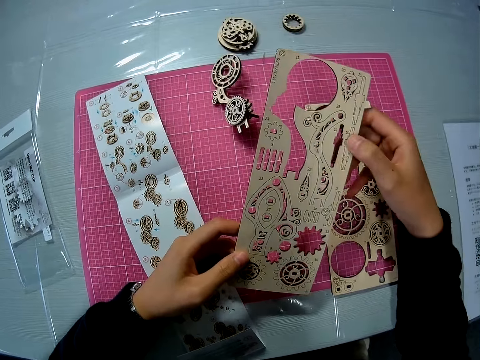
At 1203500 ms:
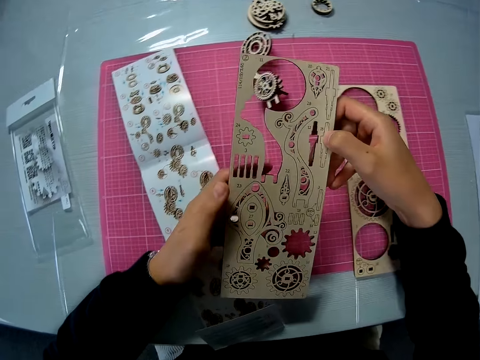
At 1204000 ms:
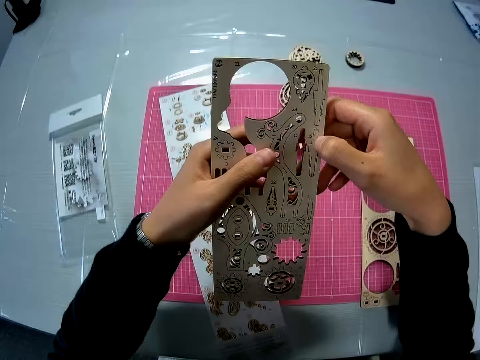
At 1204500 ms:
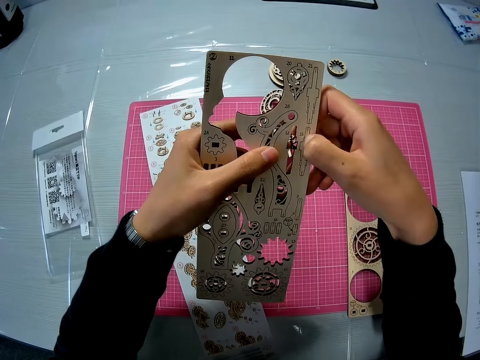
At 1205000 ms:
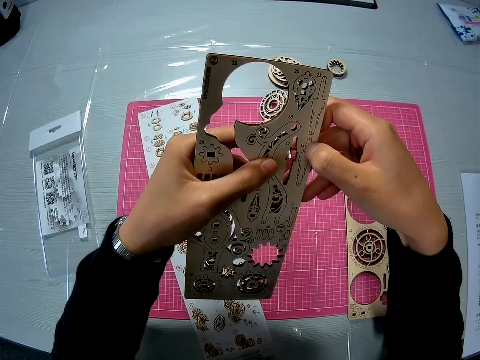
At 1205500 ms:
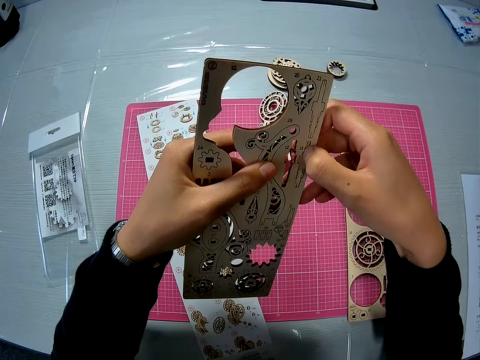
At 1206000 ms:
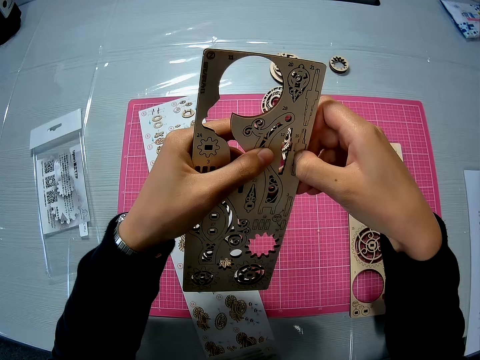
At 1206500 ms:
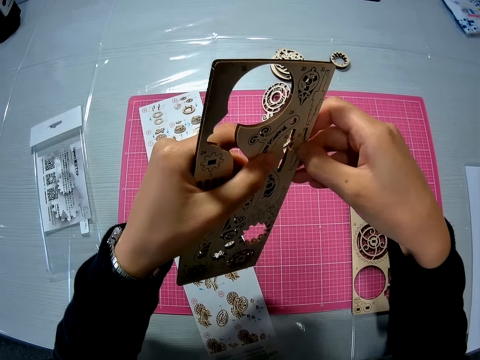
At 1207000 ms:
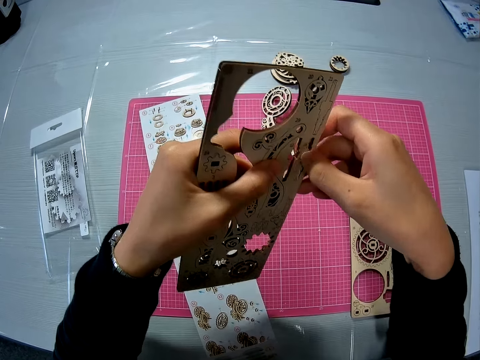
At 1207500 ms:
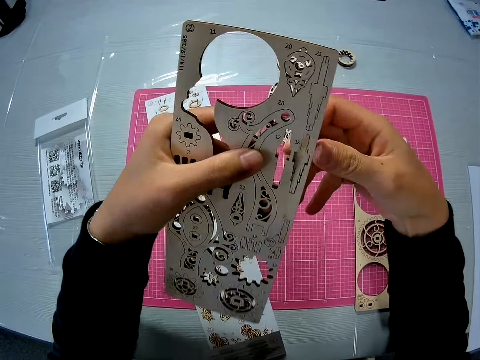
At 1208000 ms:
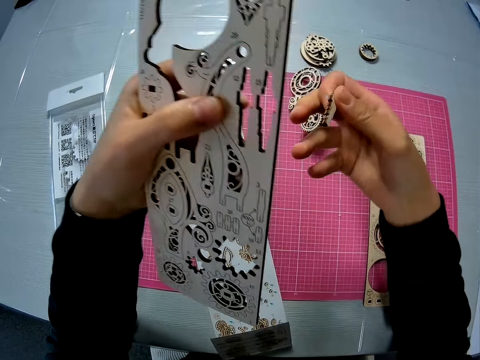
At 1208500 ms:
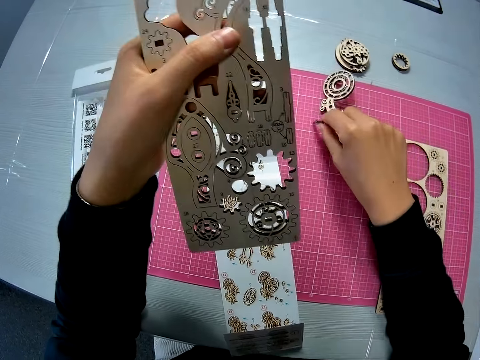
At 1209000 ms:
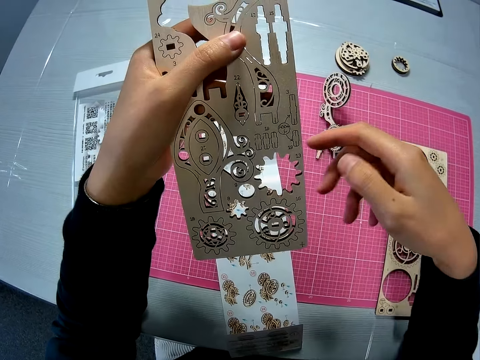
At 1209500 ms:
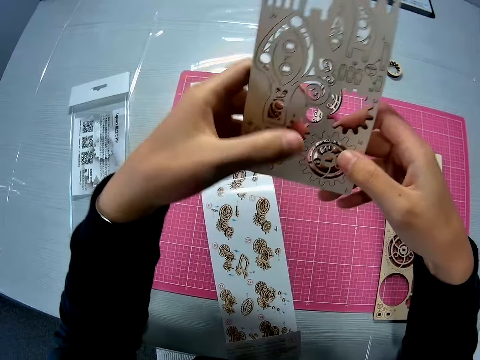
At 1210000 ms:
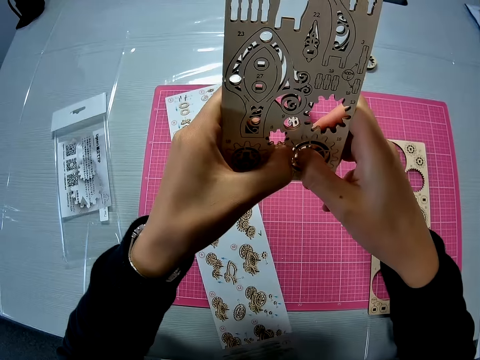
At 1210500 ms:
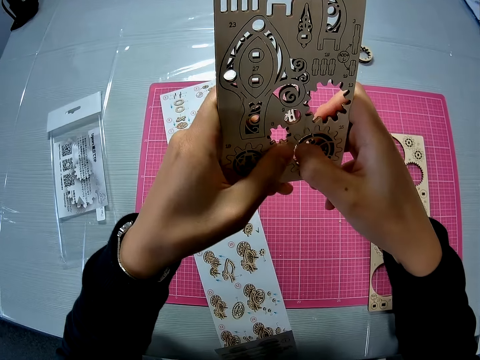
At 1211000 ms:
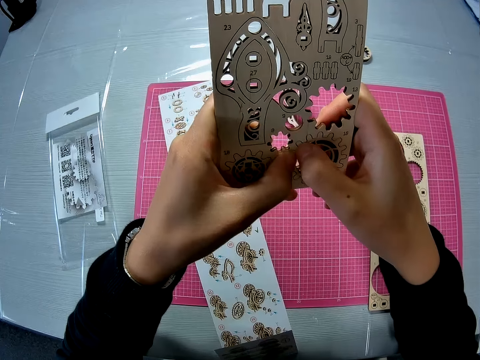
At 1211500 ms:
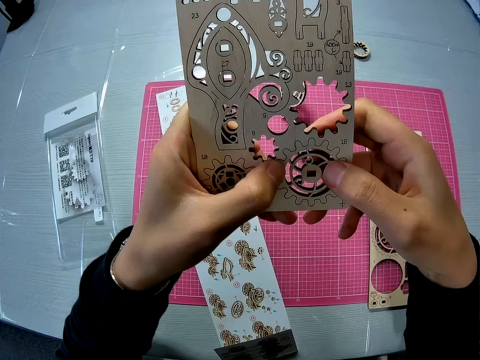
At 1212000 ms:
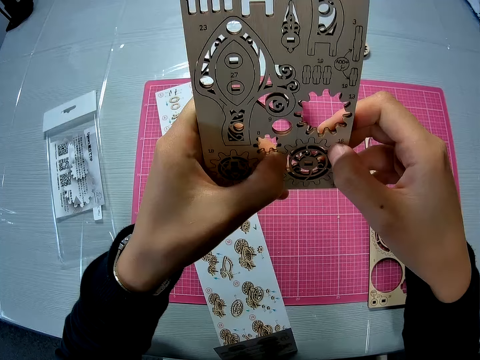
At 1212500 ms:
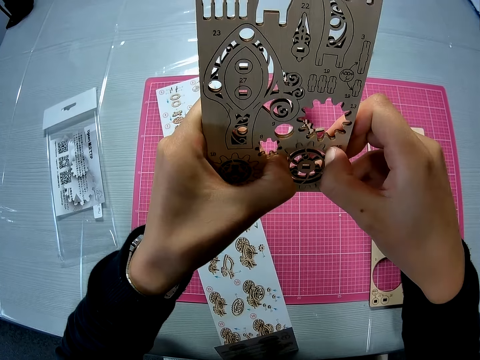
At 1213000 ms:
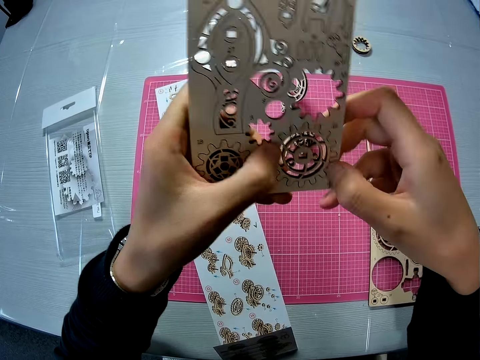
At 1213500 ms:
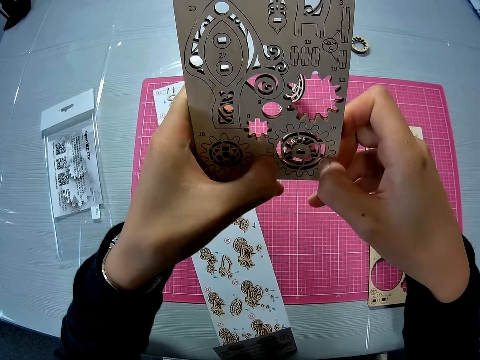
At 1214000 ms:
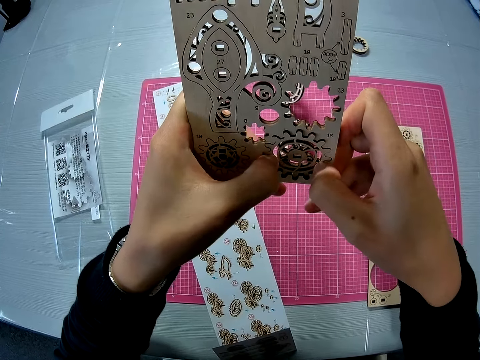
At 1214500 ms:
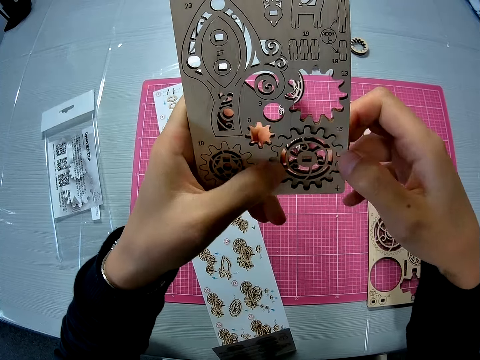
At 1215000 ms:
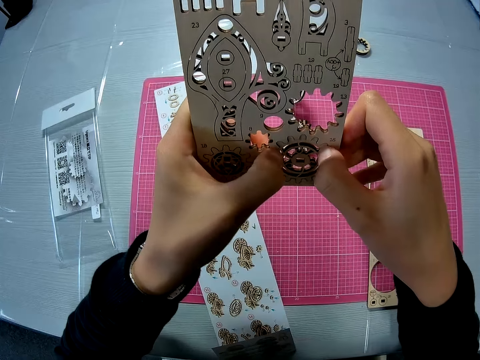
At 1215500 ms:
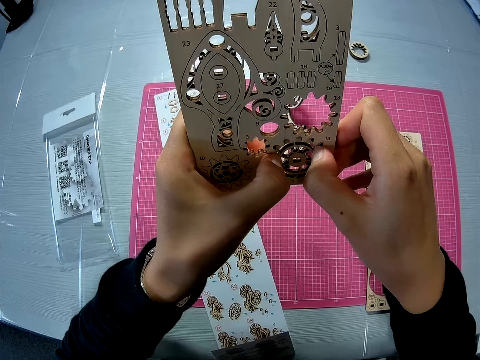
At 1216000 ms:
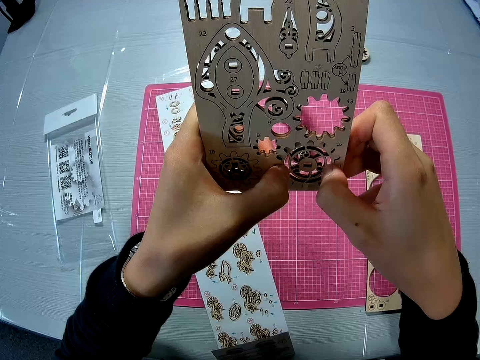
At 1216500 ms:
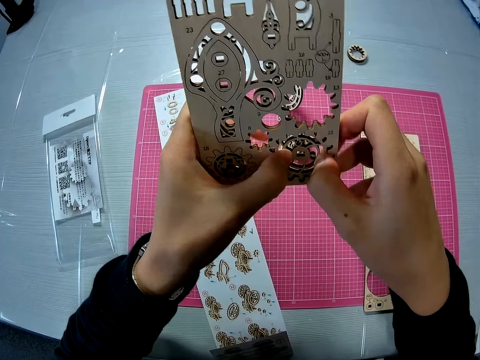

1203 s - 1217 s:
The camera wearer removes another puzzle piece from the puzzle sheet. They hold the laser cut craft with both hands. They move the laser cut craft. They lift the laser cut craft. They turn the laser cut craft. They remove a piece of the laser cut craft. They drop the puzzle piece on the pink sheet. They raise a hand. They hold the laser craft with both hands. They remove another puzzle piece from the puzzle sheet. They press the laser cut craft. They turn the laser cut craft. They press the laser cut craft.

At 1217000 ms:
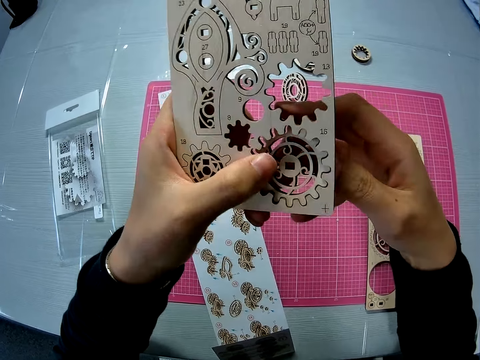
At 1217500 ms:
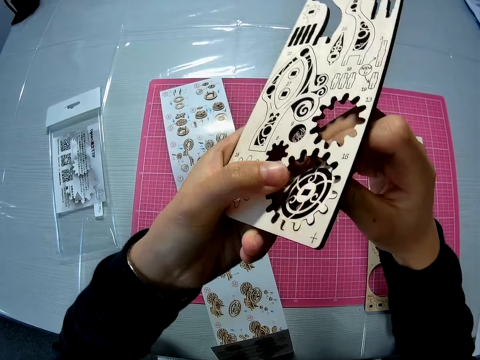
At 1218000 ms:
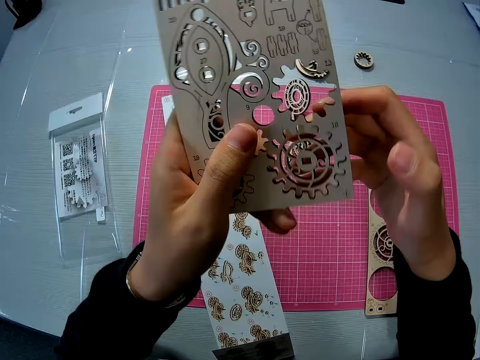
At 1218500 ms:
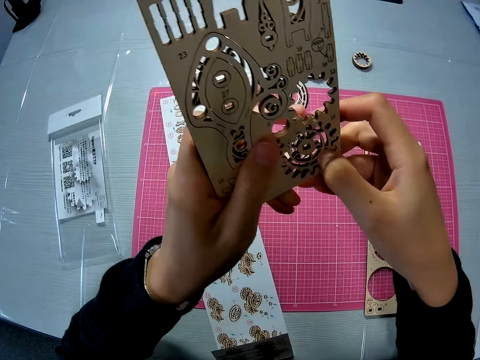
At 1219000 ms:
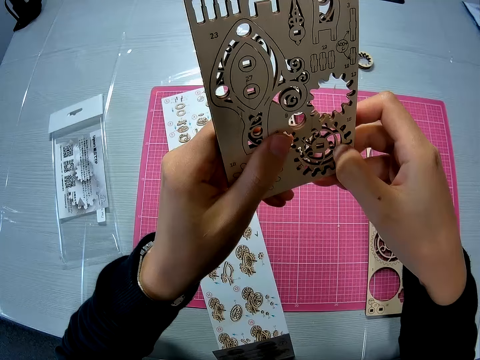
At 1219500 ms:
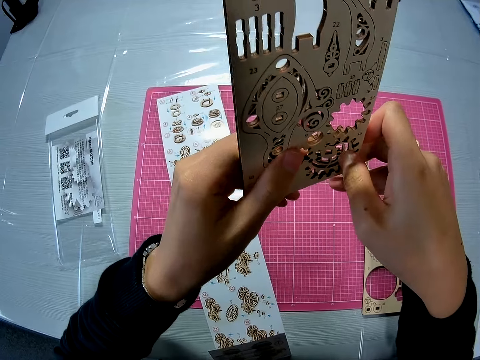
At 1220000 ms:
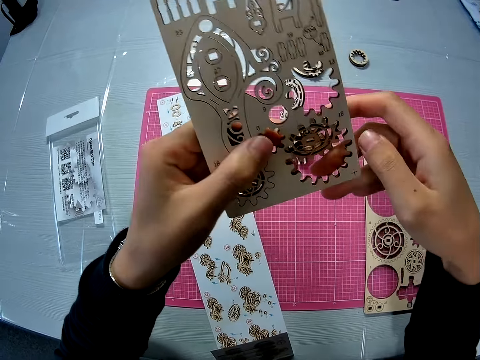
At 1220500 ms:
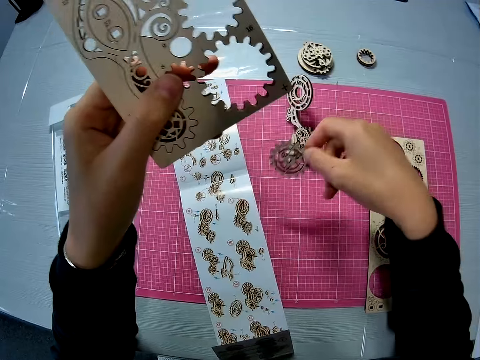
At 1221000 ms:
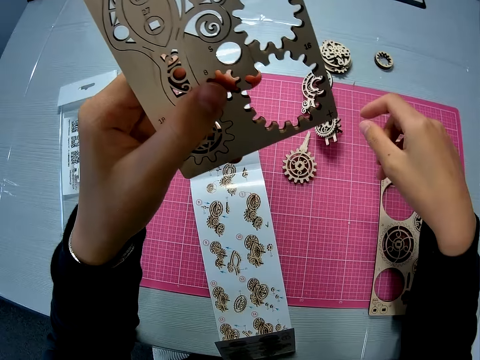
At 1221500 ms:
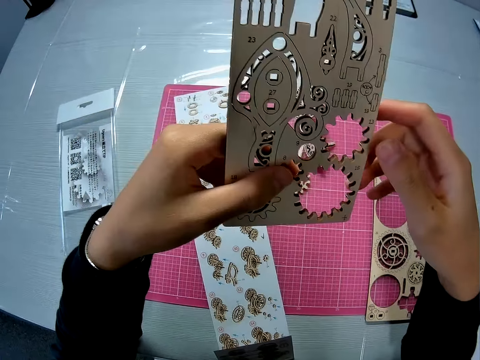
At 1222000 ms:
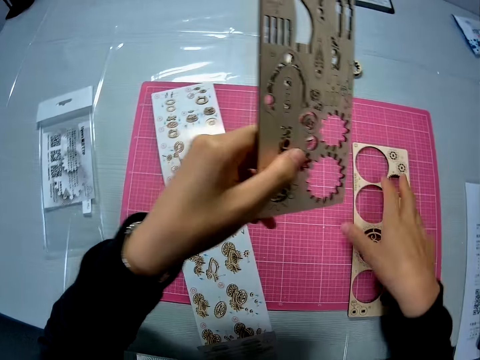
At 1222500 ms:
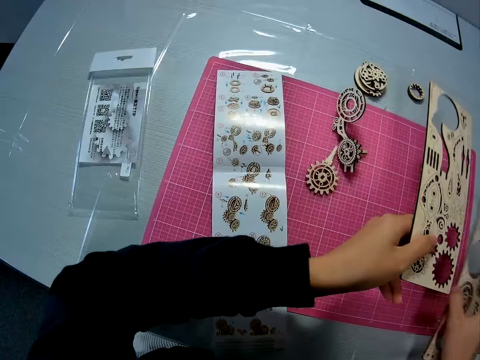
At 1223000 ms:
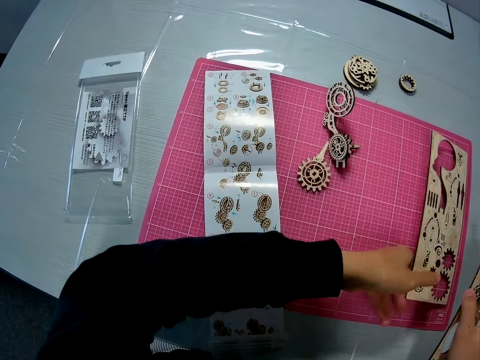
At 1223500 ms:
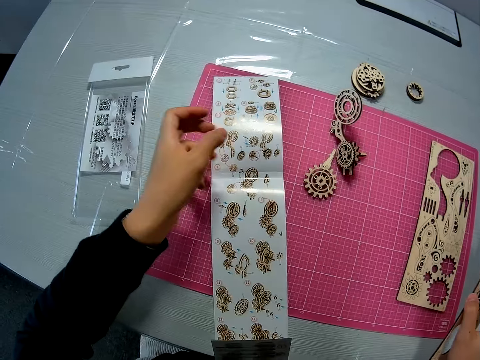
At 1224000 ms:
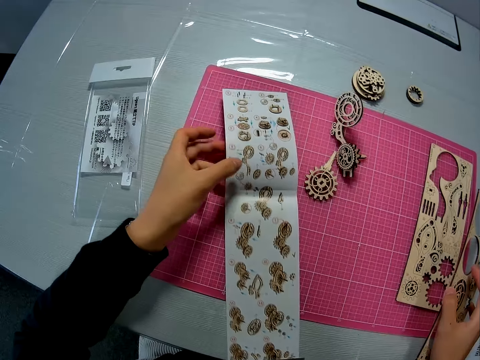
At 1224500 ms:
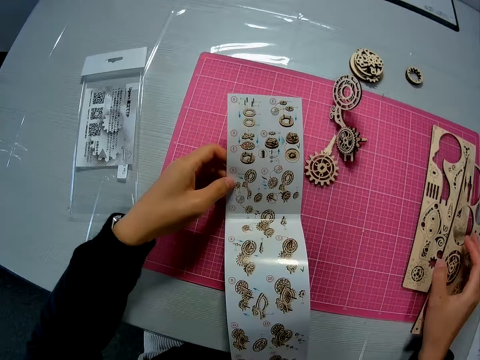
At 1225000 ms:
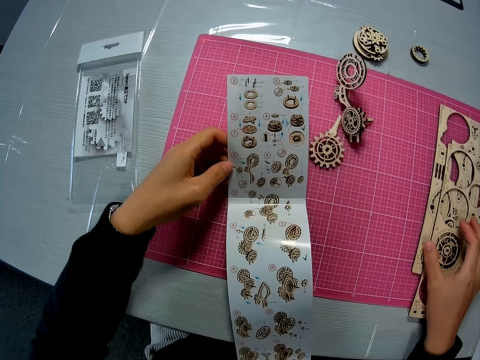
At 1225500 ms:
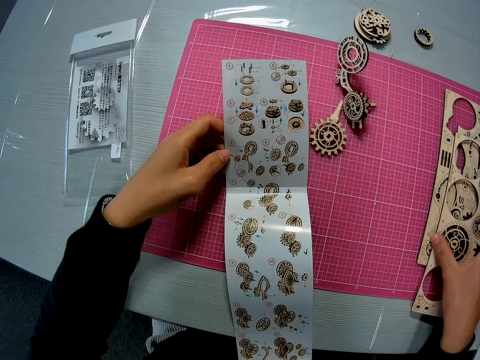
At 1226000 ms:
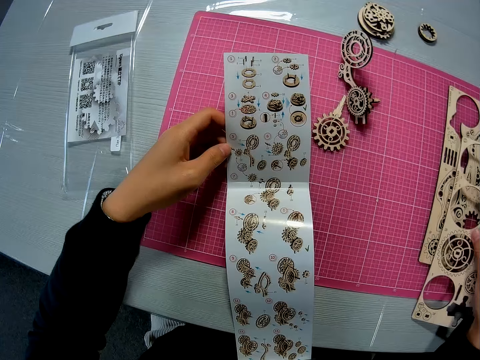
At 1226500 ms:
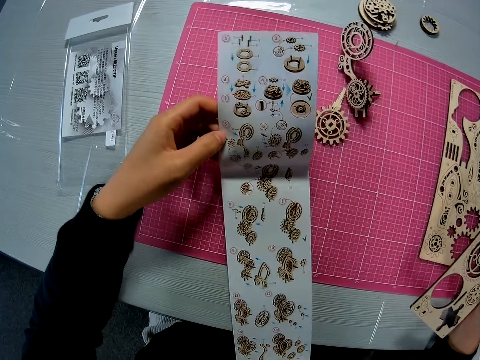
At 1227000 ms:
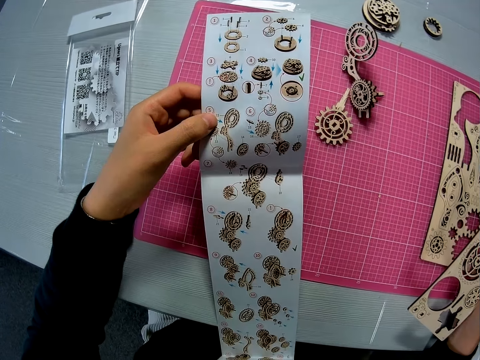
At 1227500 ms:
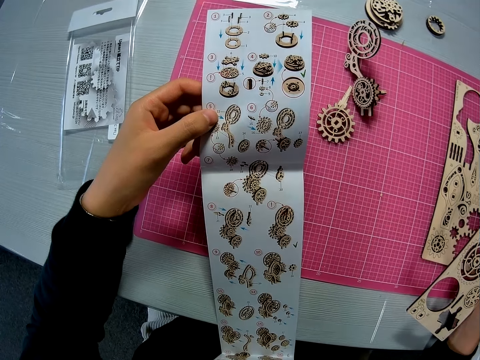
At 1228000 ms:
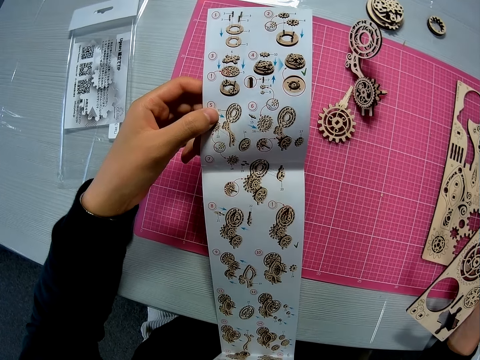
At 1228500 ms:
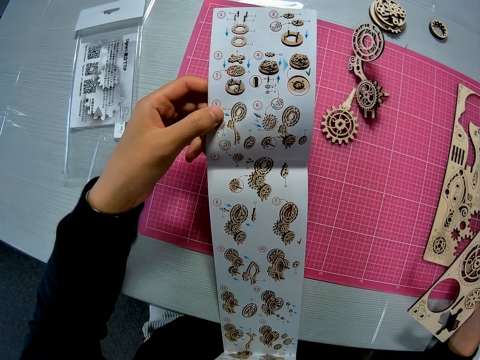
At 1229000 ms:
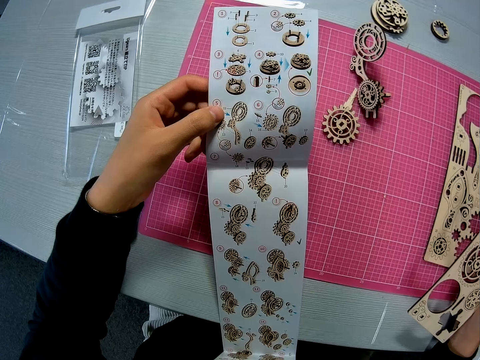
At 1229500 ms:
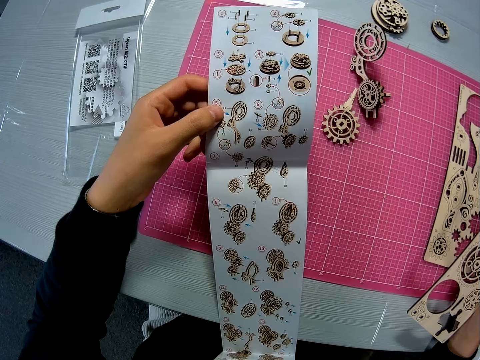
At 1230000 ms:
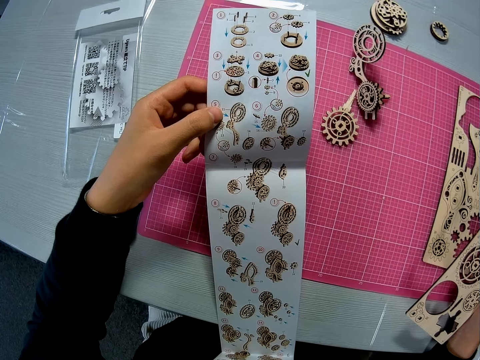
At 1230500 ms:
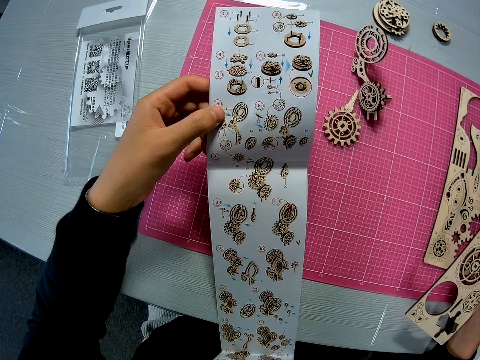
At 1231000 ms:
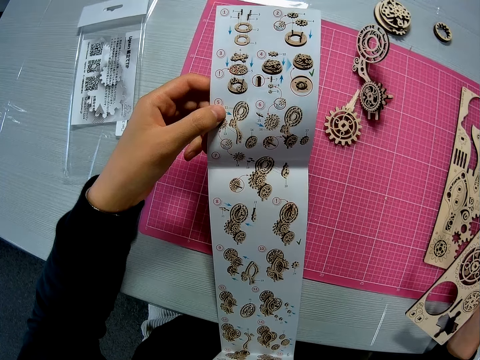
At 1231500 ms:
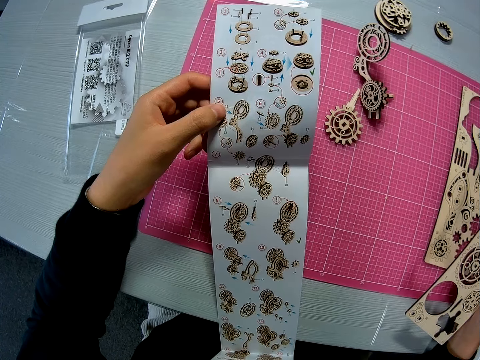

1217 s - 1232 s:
The camera wearer removes the laser cut craft. They drop the puzzle piece on the pink sheet. They raise a hand. They move the laser cut craft. They pick up the puzzle sheet from the pink sheet. They drop the first puzzle sheet on the pink sheet. They pick up the manual. They raise the instruction manual. They place the puzzle sheet close to the puzzle sheet on the pink sheet. They pick up the laser cut craft.
